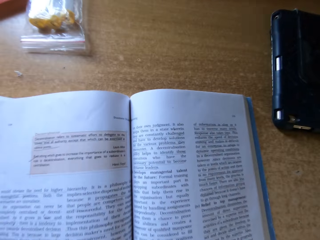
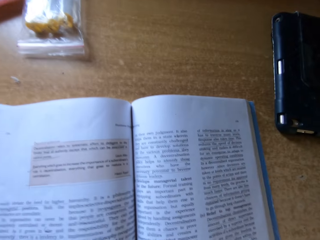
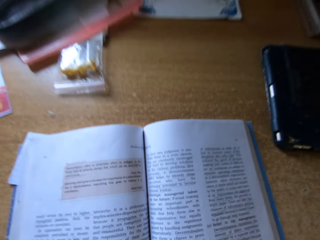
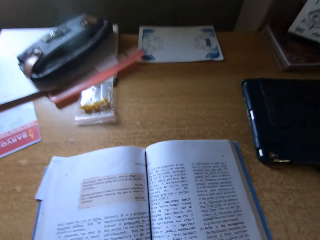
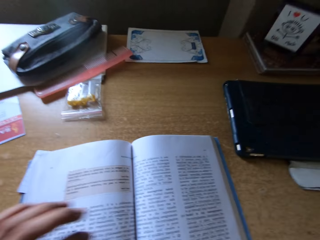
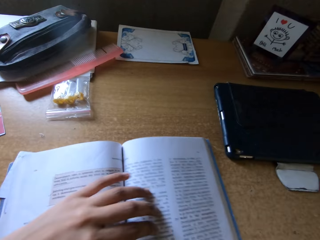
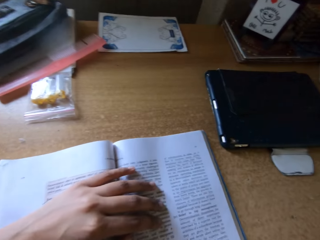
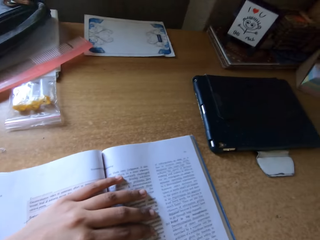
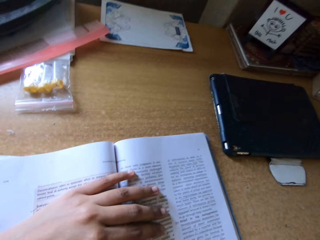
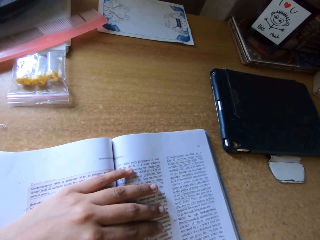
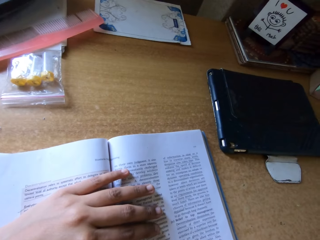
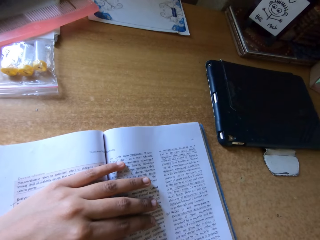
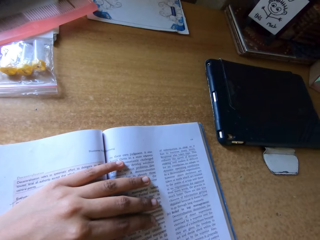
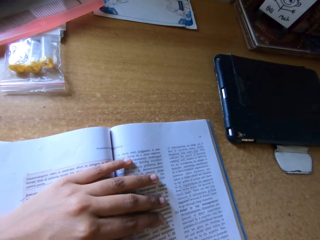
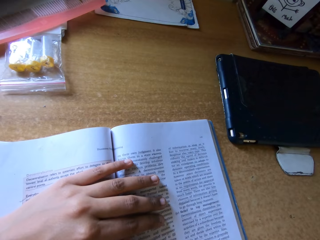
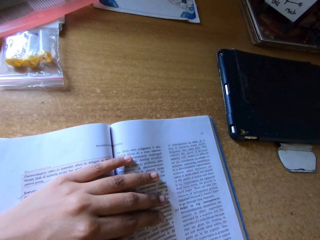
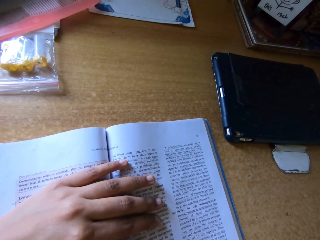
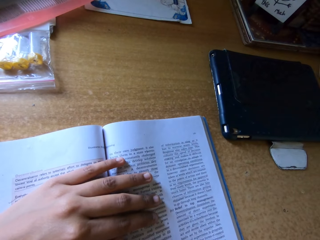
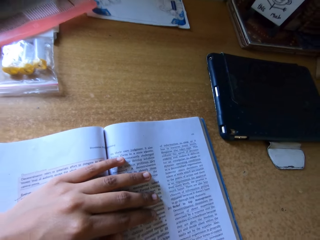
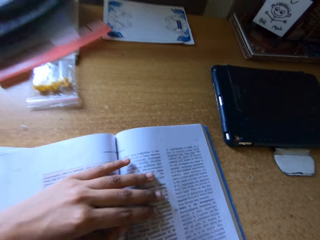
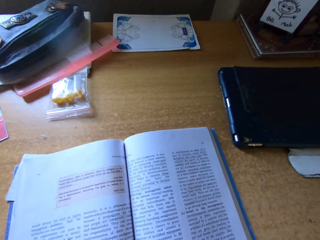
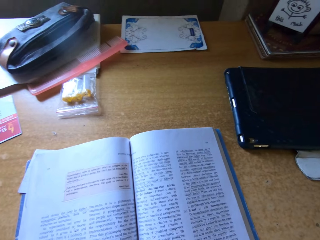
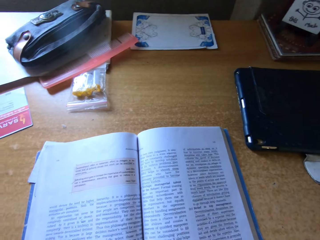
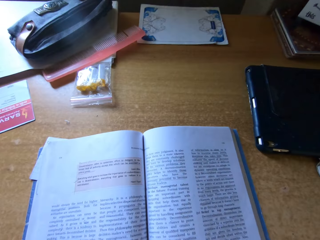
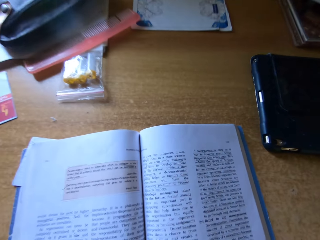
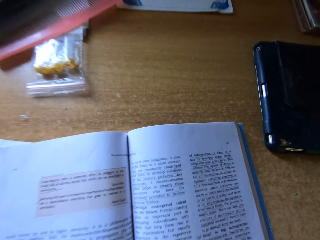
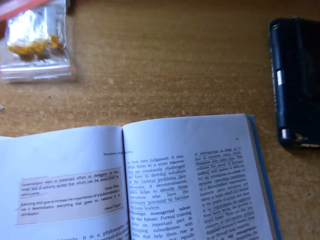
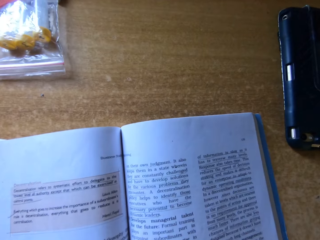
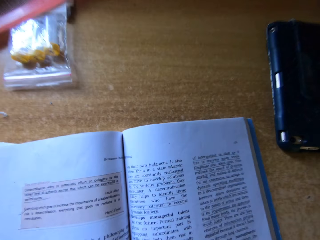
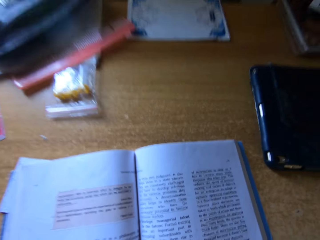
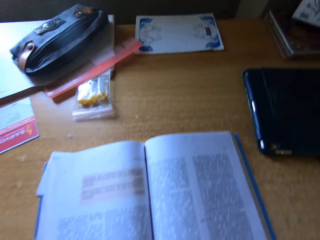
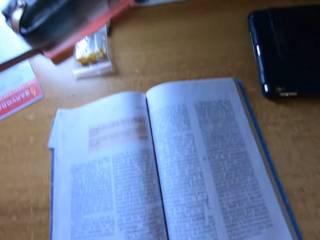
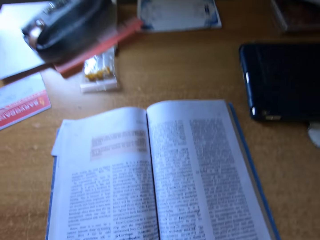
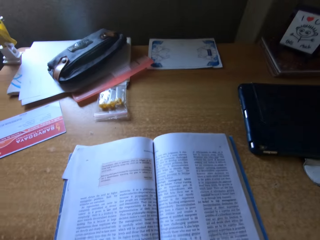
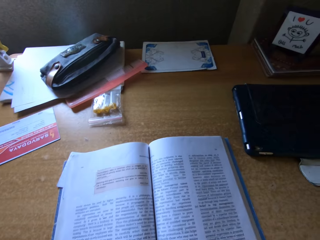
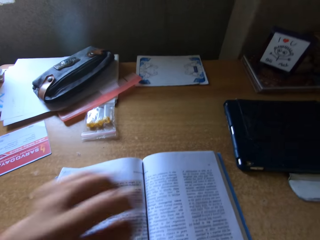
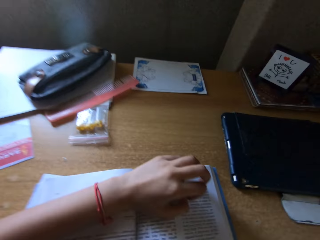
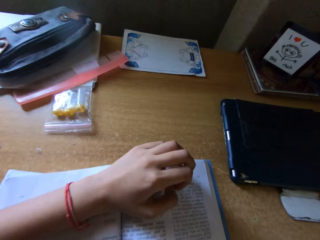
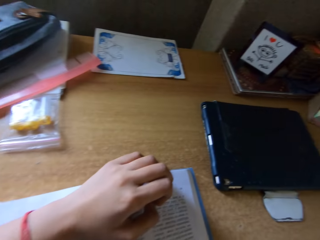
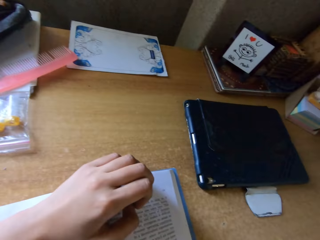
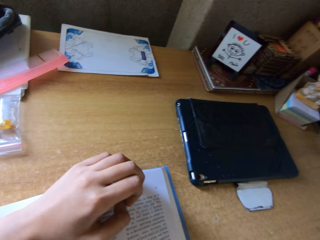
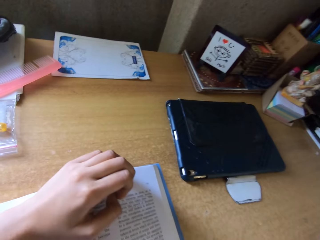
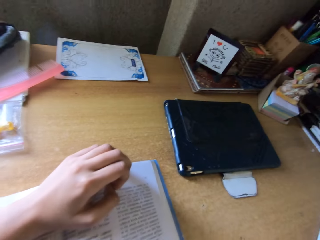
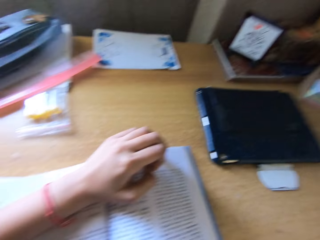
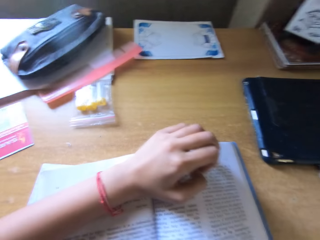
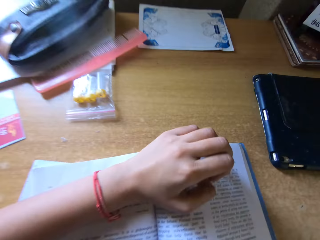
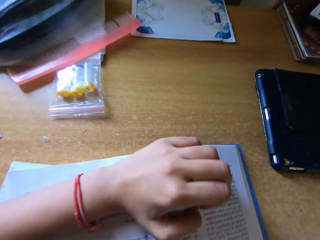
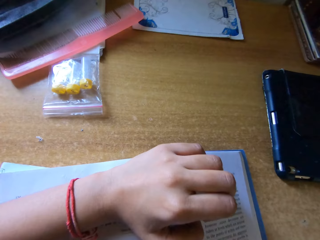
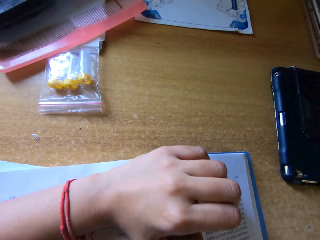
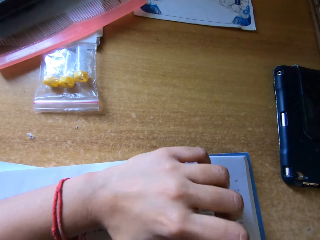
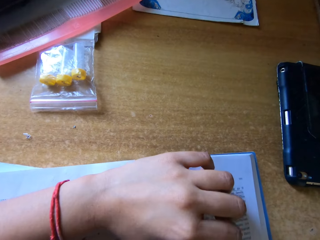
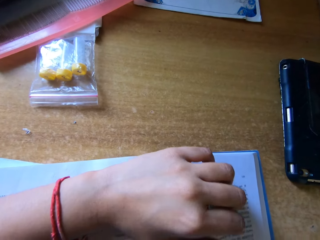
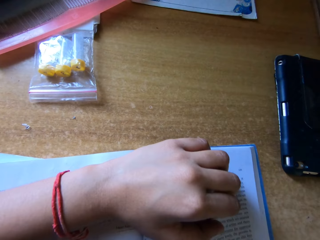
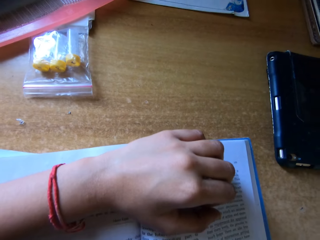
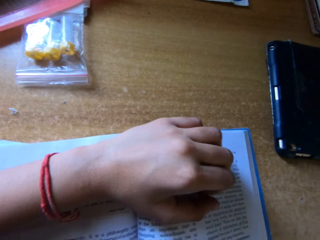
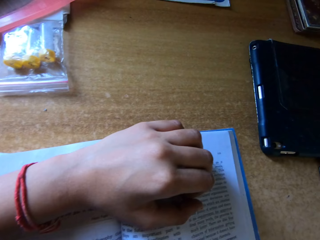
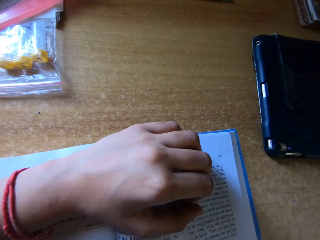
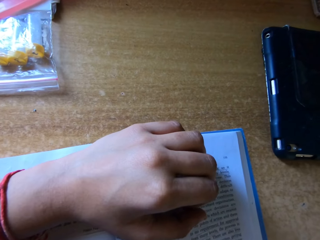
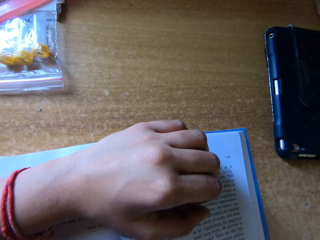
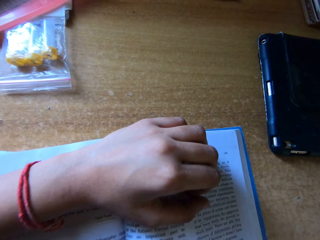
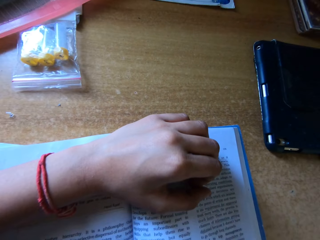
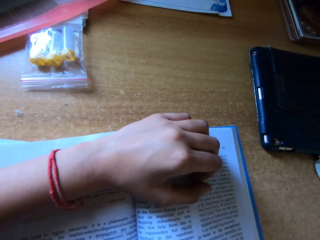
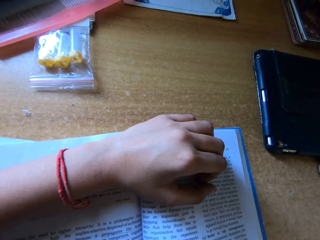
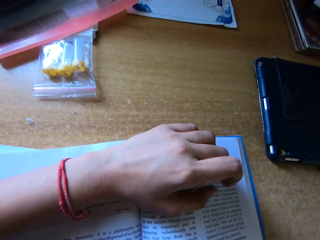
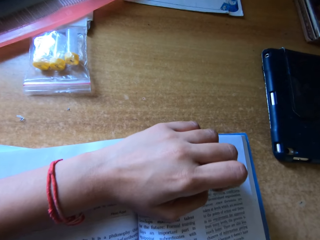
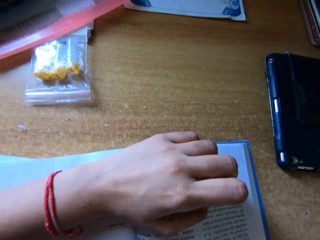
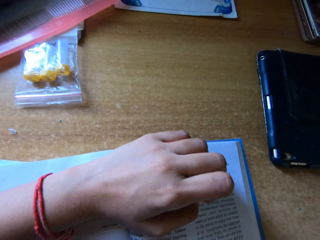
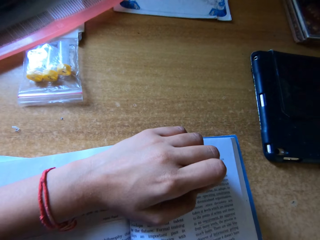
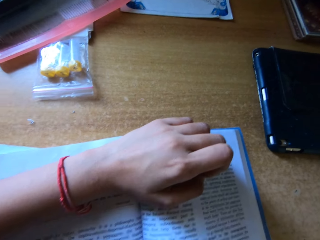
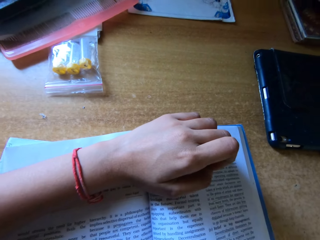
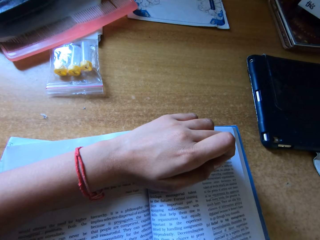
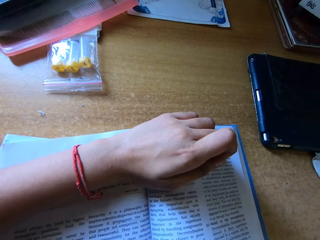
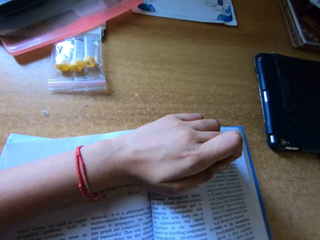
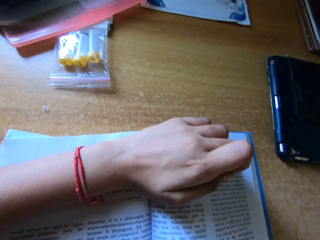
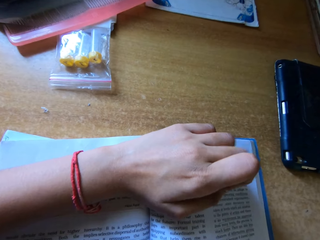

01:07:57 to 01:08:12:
The camera wearer places her left hand on a text book and reads the text book. She reads the text book again. She looks at the text book and places her left hand on the text book. She looks at the book on the table.

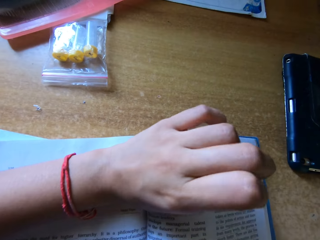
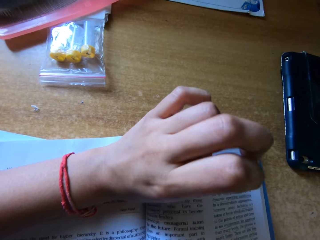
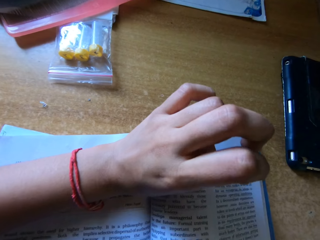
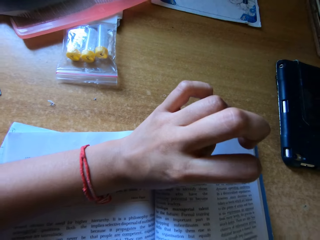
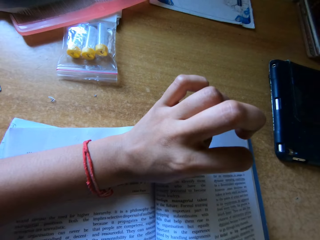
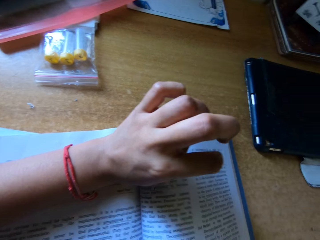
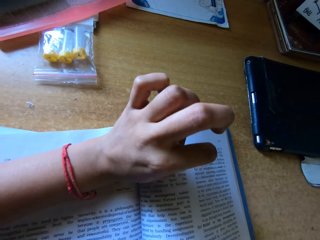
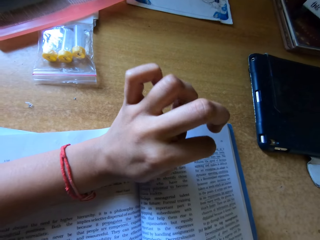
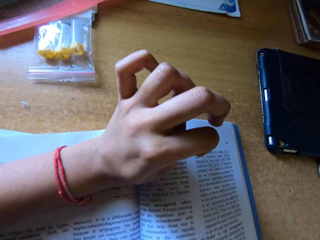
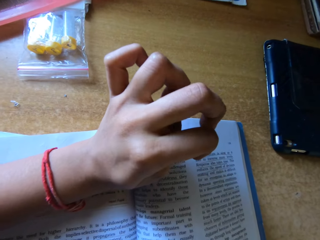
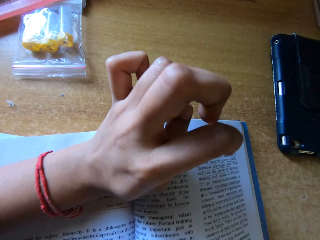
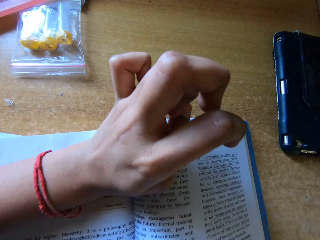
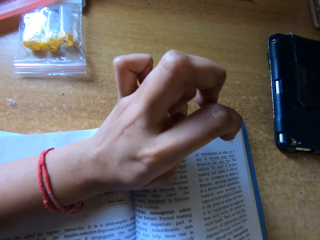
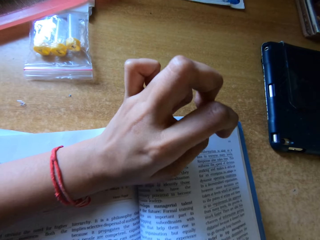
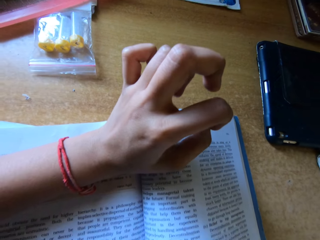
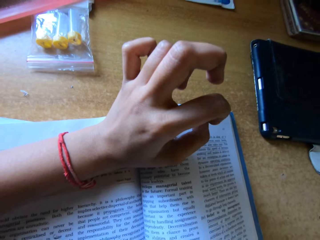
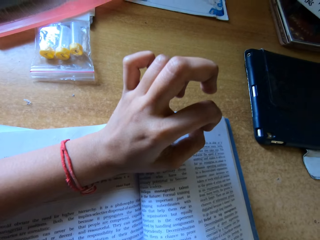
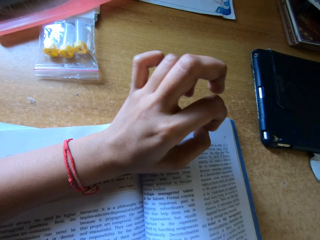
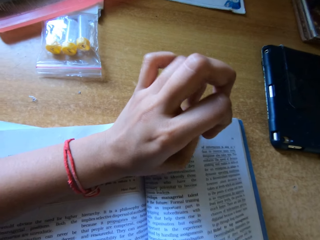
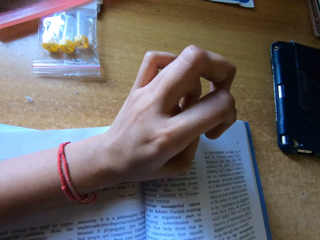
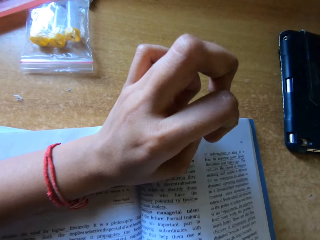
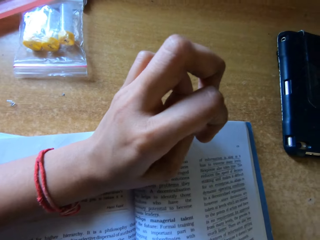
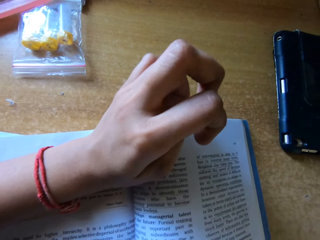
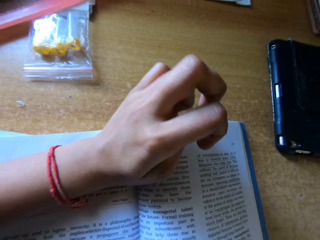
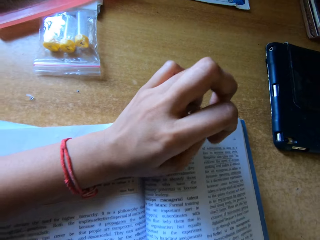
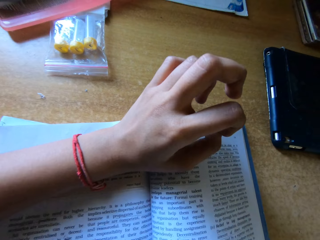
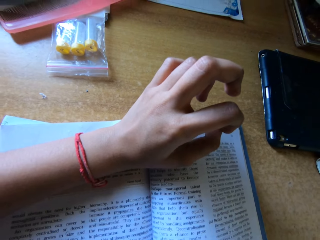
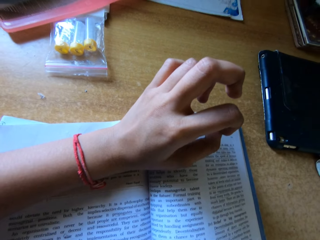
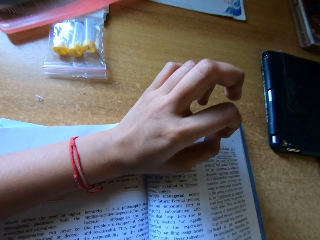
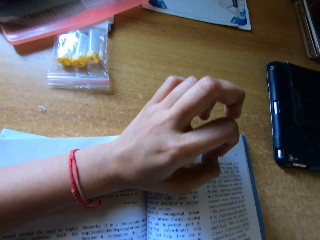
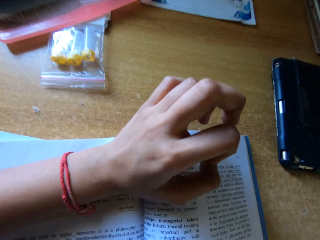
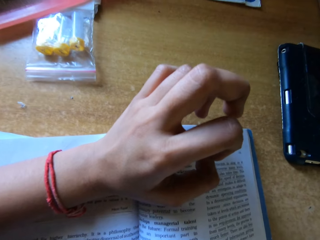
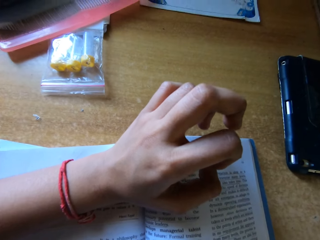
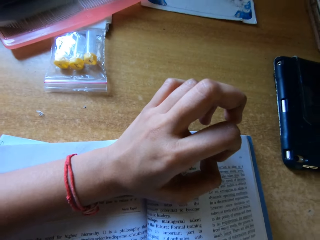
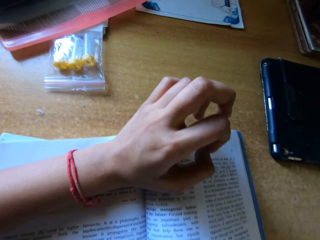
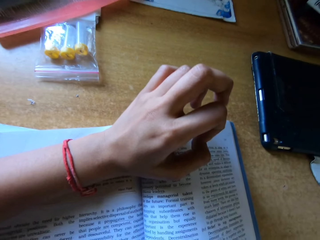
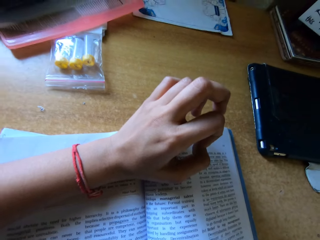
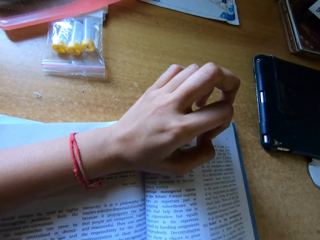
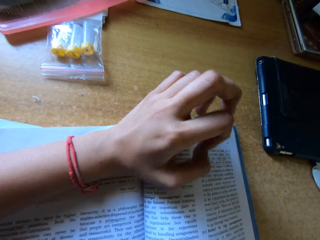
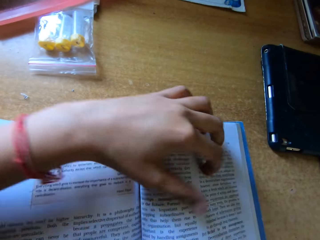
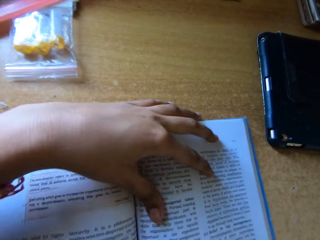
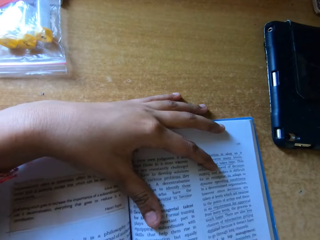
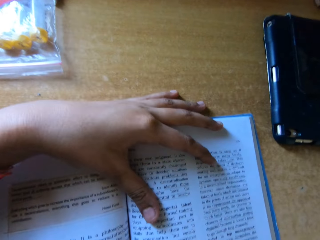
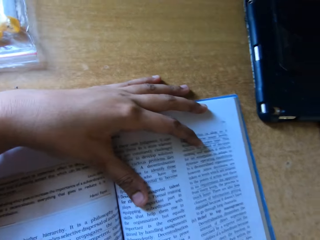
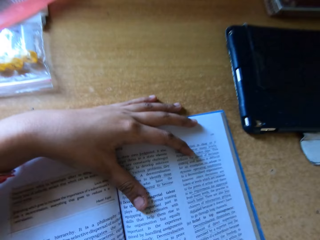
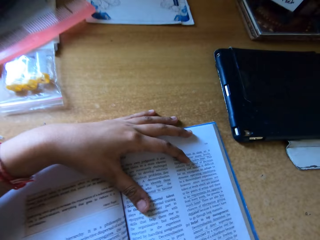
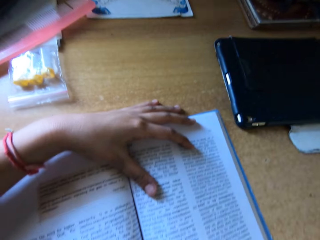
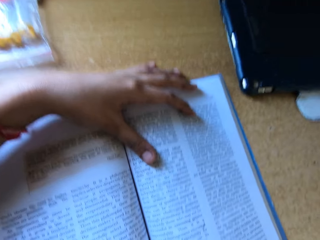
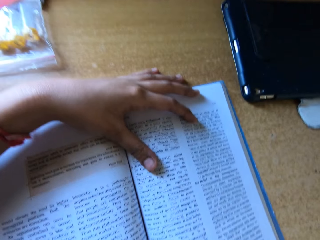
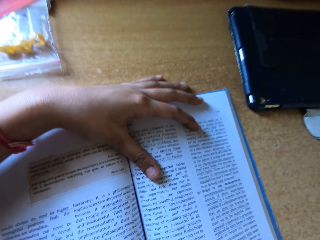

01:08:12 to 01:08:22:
The camera wearer presses her fingers.
